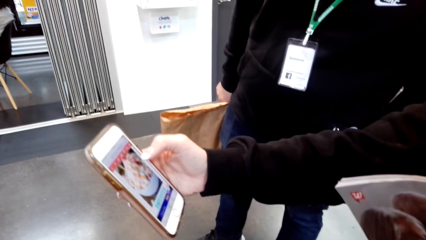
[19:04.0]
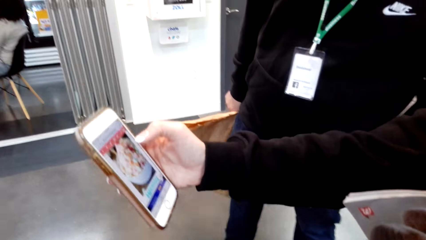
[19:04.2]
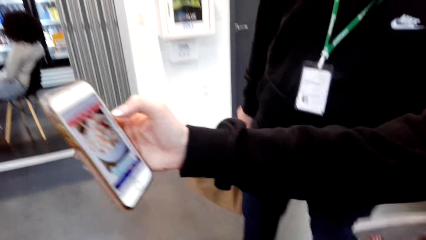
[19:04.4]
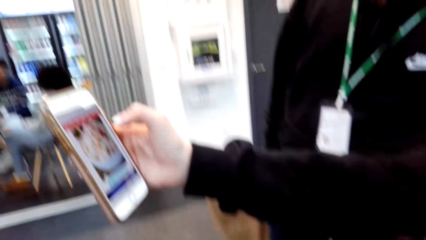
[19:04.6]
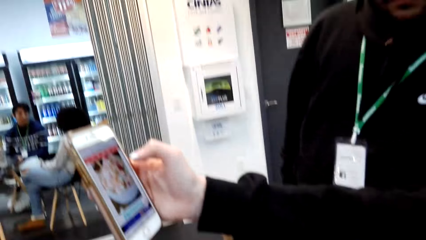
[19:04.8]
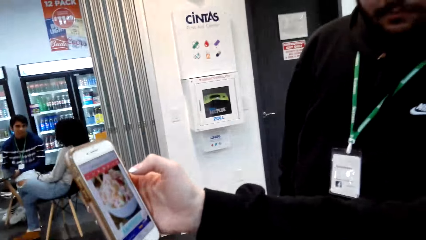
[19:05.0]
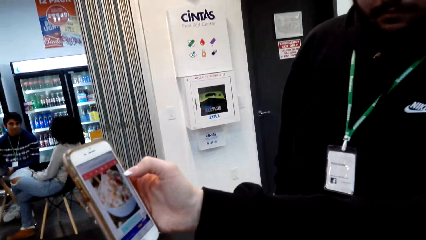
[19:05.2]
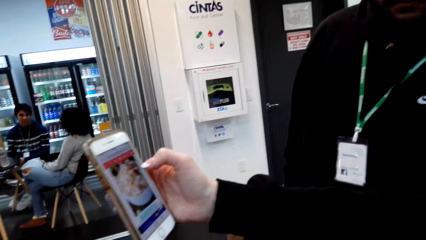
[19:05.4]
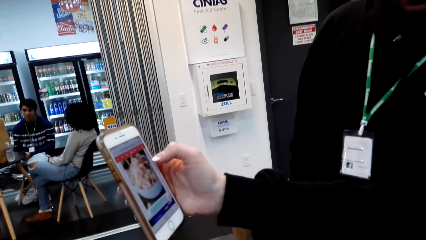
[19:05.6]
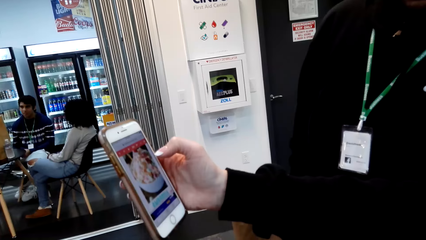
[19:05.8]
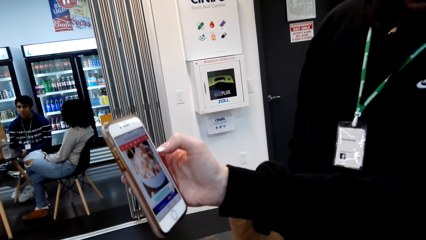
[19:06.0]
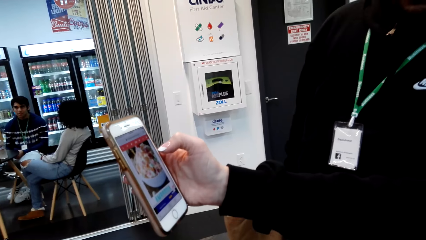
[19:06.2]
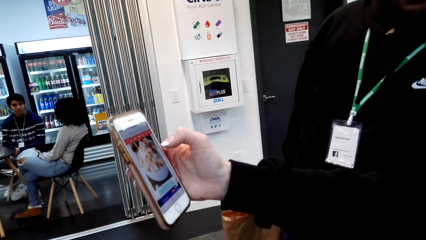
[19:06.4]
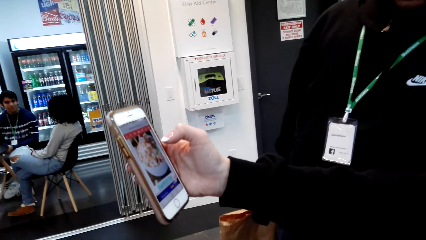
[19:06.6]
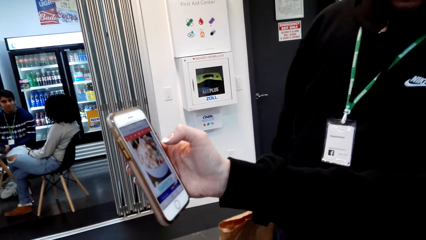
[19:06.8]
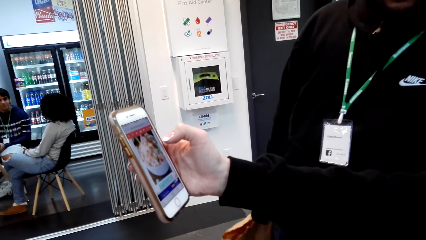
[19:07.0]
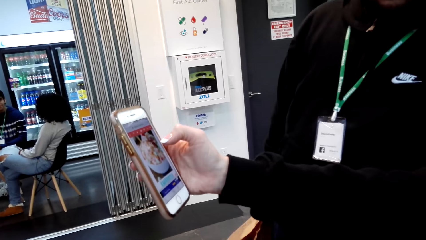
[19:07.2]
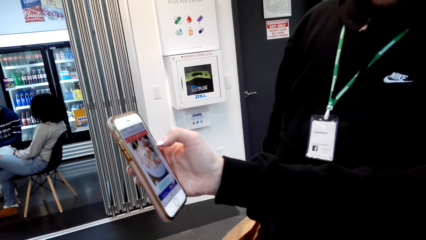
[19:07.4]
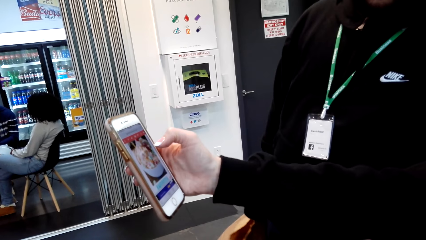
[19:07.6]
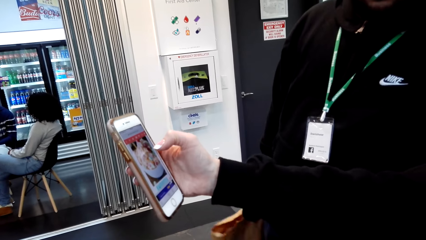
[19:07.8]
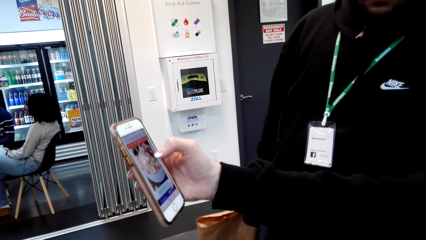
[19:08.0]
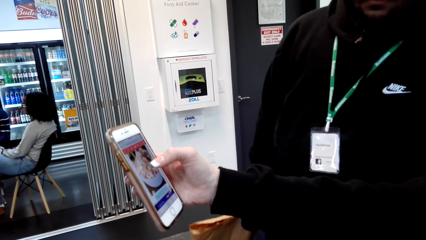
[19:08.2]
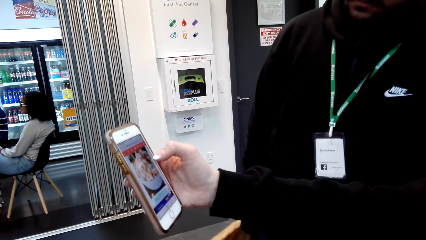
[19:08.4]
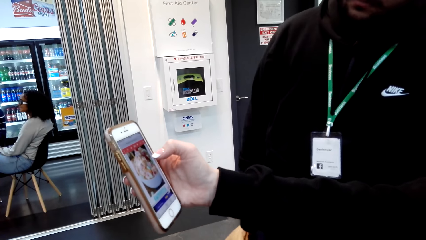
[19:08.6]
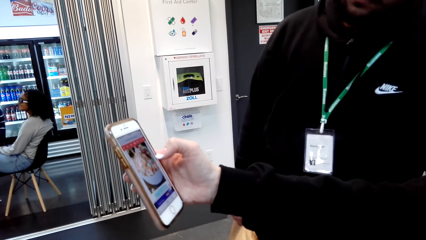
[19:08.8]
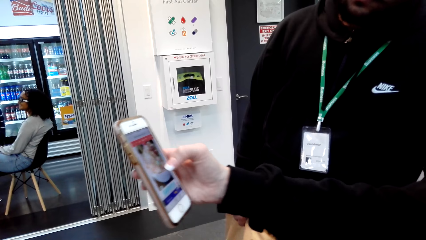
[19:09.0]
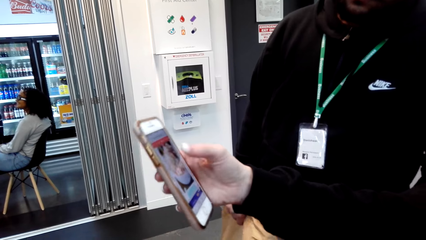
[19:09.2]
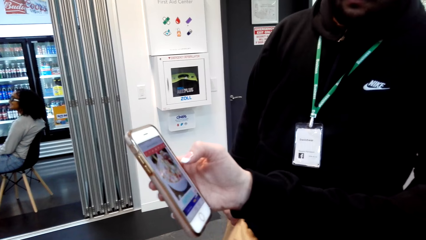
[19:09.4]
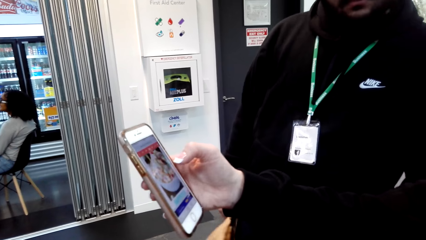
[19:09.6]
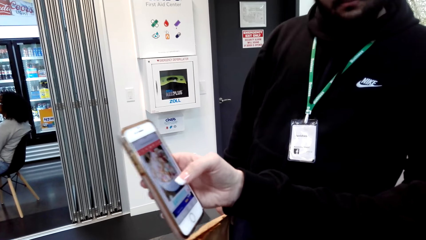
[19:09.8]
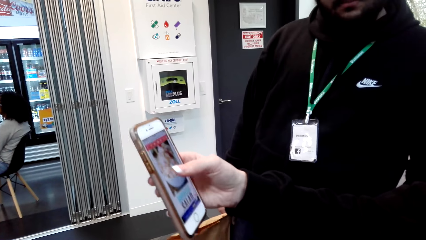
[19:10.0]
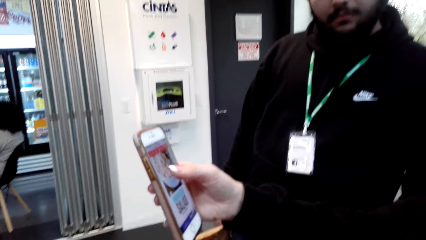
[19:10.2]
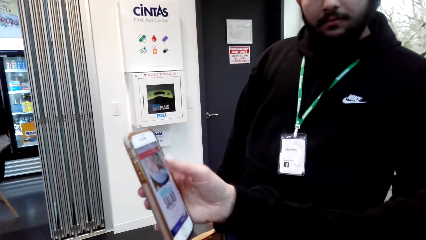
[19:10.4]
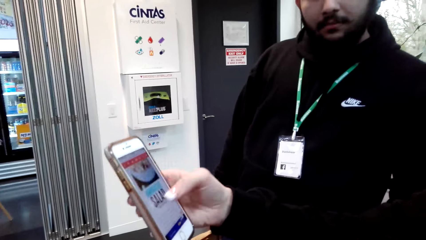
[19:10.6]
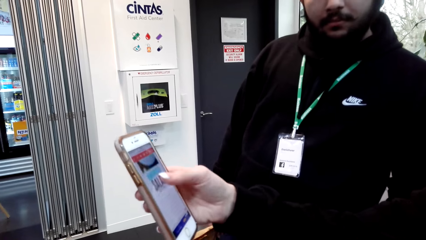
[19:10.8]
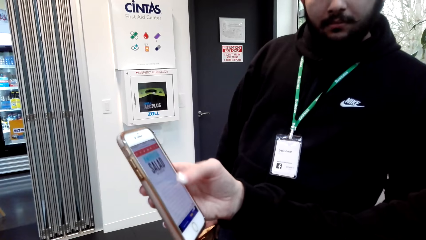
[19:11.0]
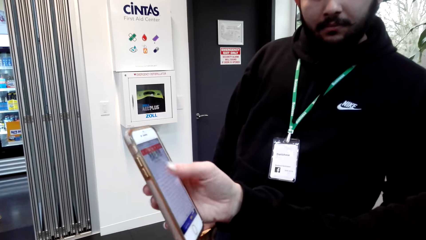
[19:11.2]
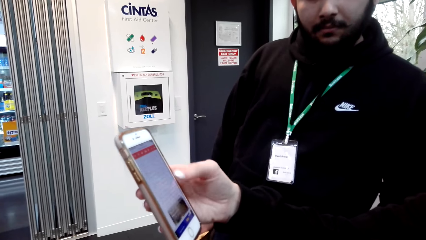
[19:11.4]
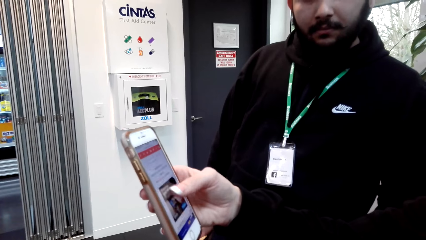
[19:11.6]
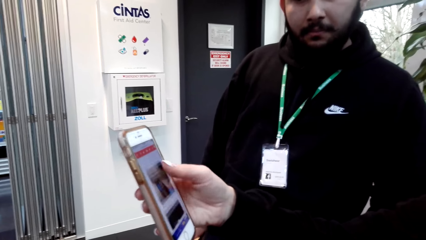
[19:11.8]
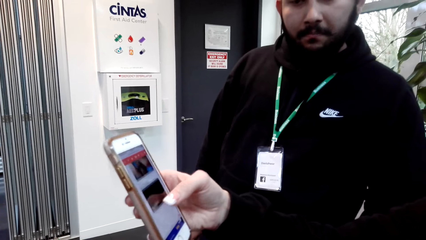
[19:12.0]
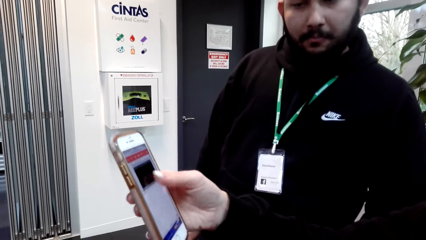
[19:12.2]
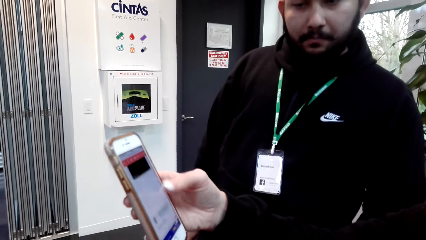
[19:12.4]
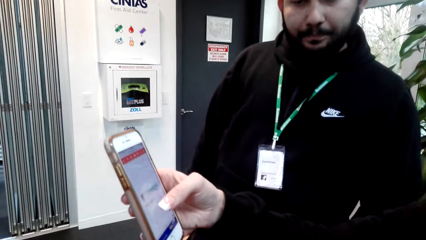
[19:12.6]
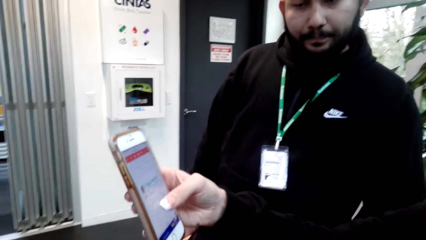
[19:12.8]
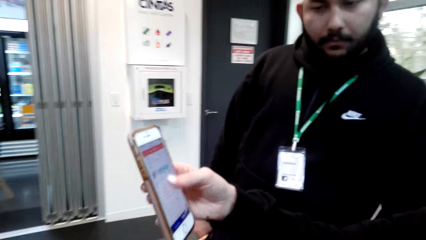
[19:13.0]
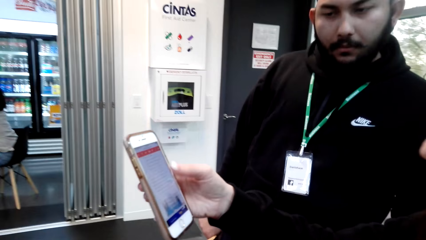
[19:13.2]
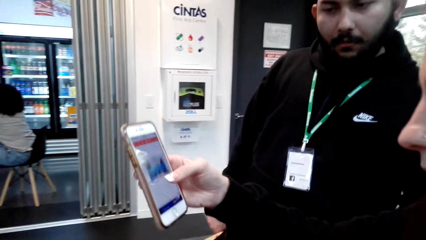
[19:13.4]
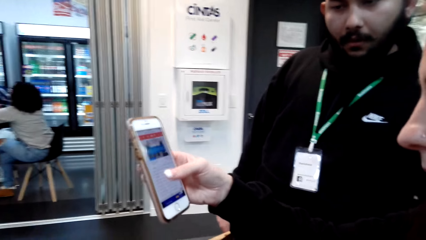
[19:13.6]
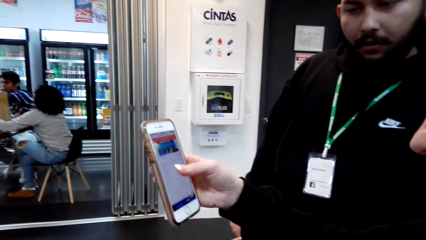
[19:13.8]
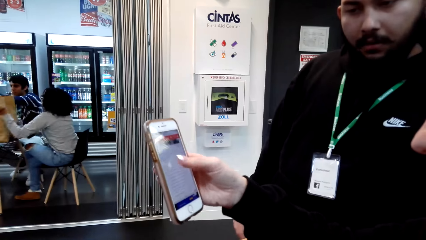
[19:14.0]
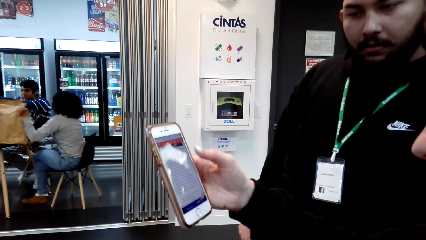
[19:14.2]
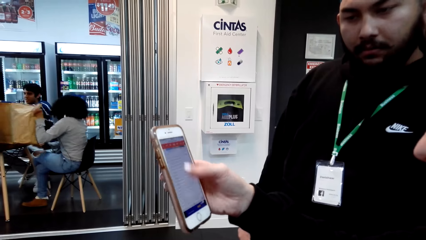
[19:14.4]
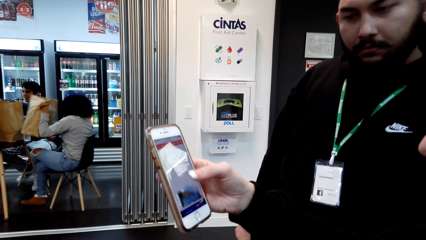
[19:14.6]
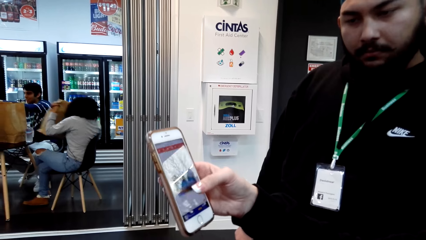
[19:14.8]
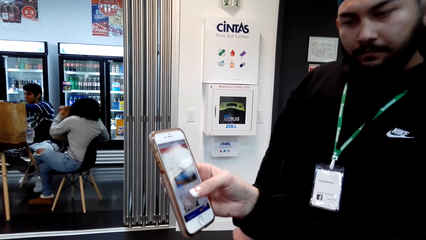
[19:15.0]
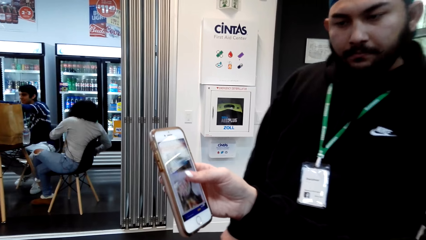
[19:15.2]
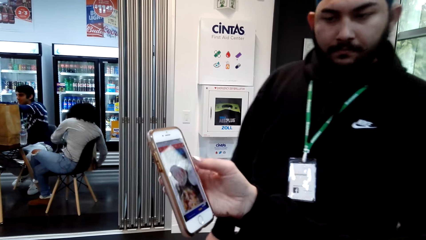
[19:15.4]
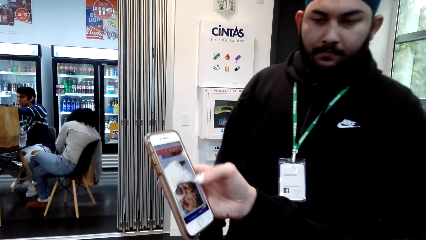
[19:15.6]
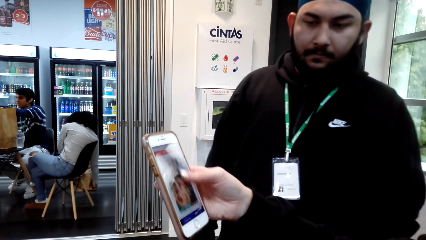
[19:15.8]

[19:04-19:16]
A woman holds the phone. The woman scrolls the phone.

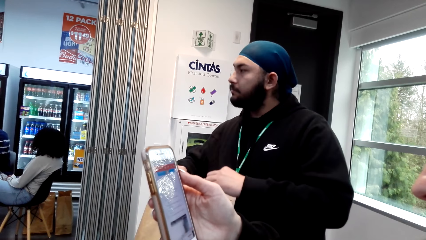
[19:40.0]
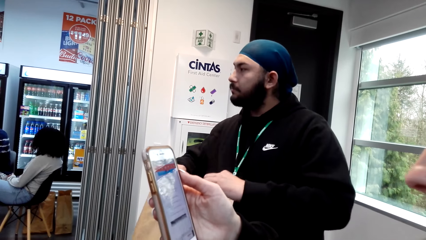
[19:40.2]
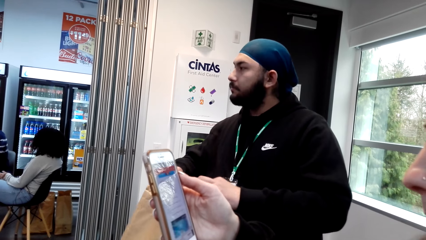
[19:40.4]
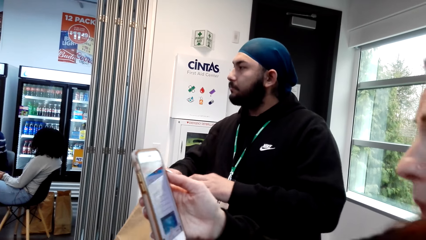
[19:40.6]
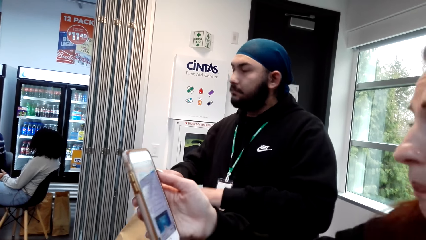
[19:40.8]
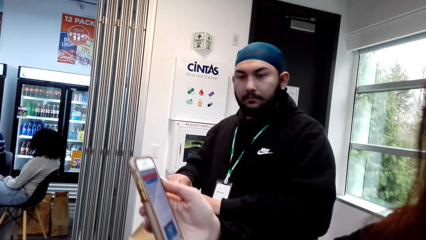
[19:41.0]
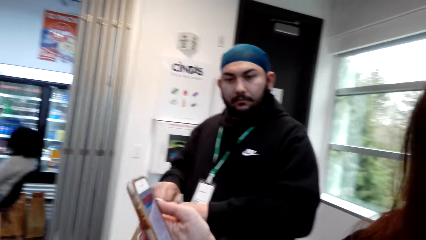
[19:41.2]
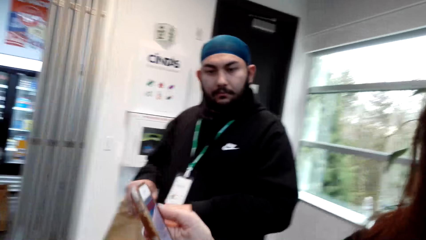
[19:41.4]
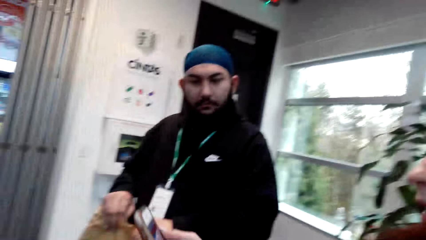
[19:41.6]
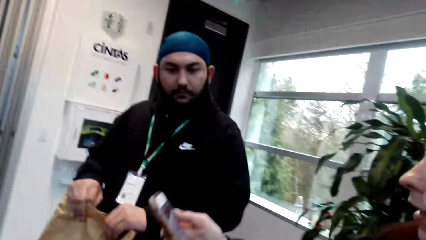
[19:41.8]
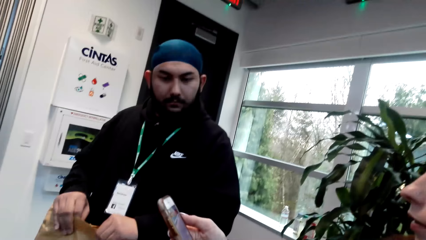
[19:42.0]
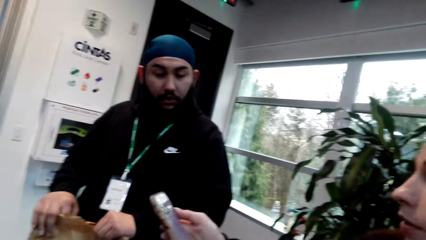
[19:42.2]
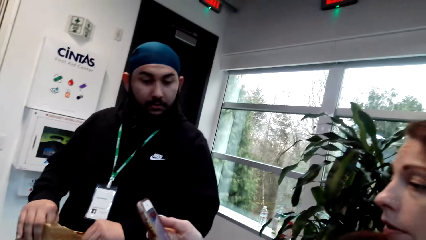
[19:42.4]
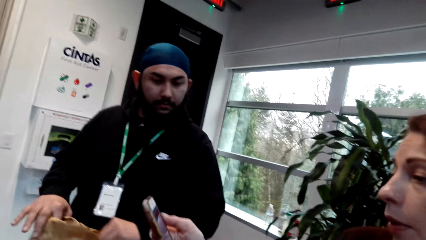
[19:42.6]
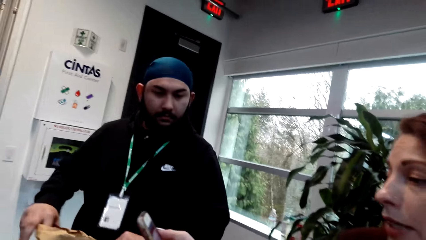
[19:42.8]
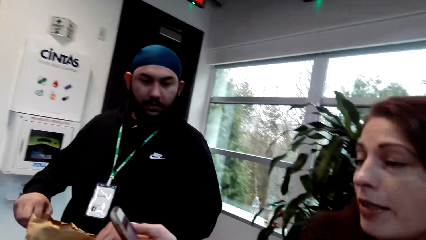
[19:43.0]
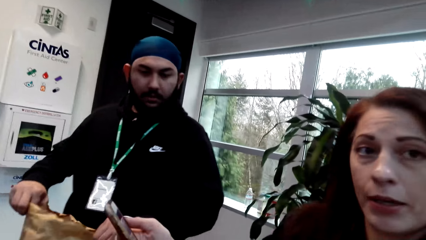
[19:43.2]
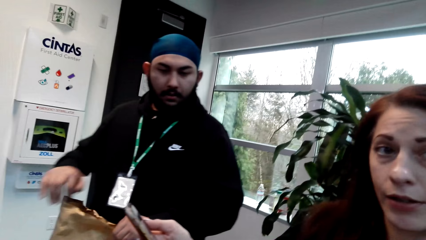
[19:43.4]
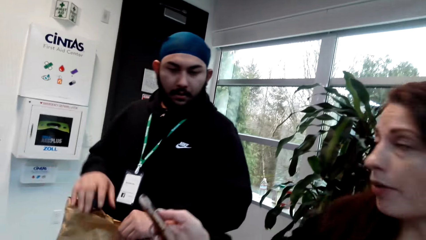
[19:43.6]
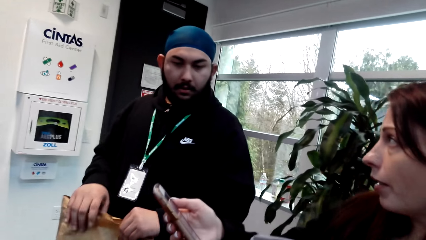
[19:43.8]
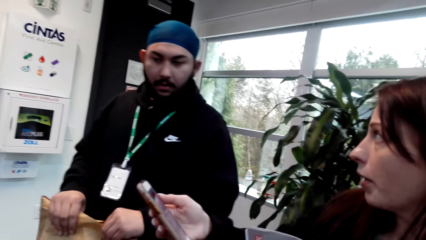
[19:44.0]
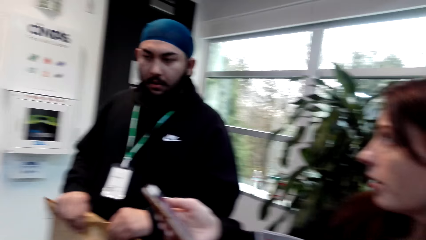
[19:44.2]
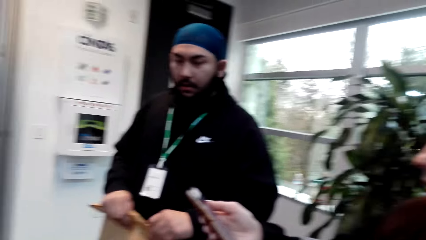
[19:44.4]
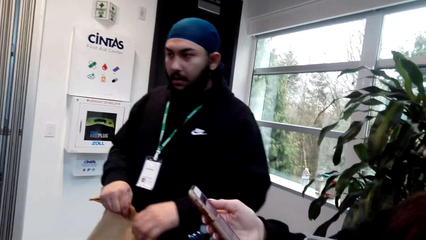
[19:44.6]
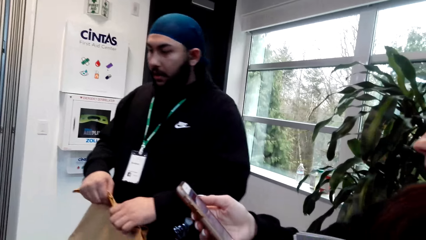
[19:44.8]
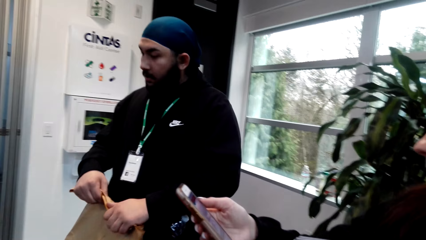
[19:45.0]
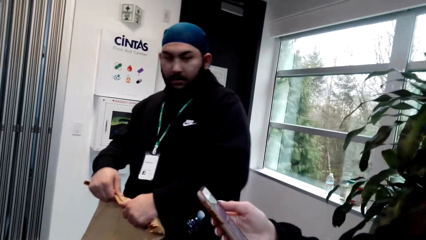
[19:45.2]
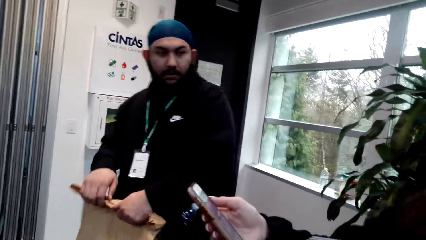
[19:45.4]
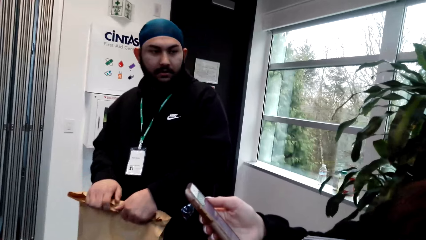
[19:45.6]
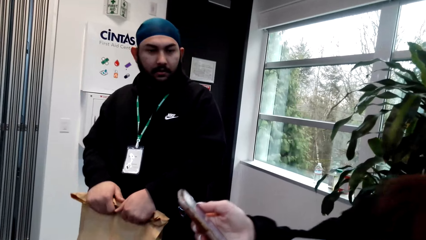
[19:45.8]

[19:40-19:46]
A man folds the envelope.
